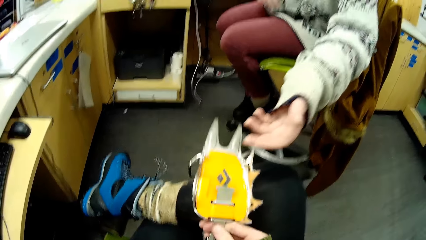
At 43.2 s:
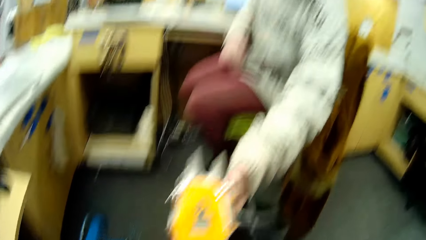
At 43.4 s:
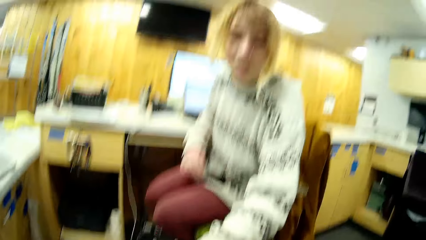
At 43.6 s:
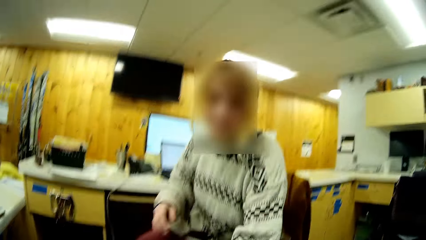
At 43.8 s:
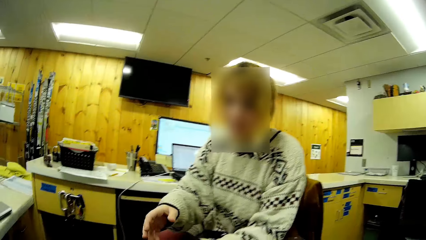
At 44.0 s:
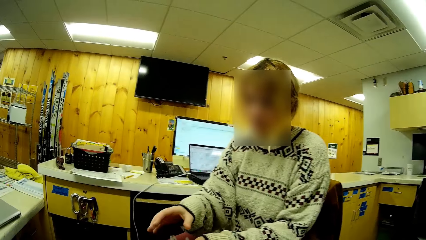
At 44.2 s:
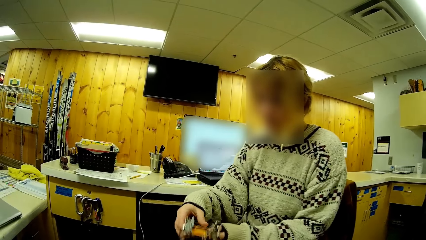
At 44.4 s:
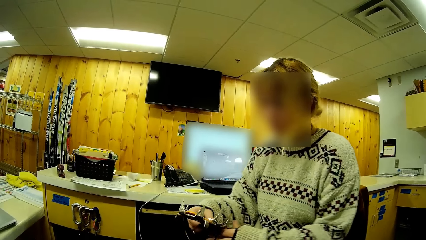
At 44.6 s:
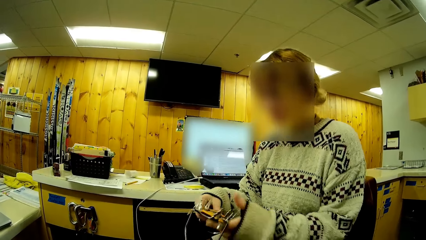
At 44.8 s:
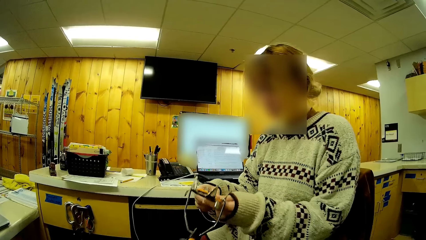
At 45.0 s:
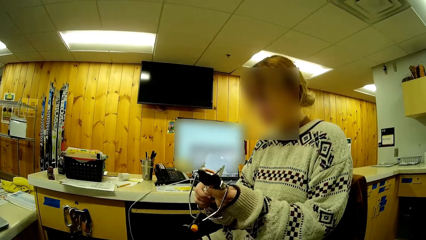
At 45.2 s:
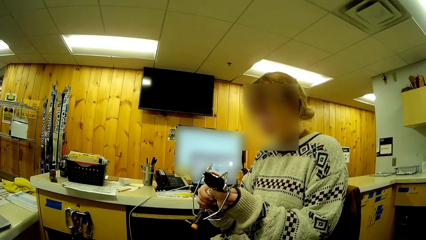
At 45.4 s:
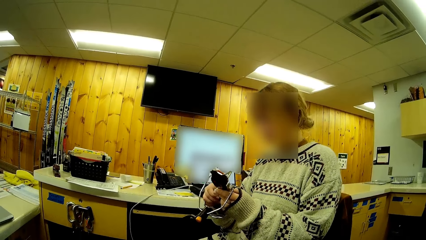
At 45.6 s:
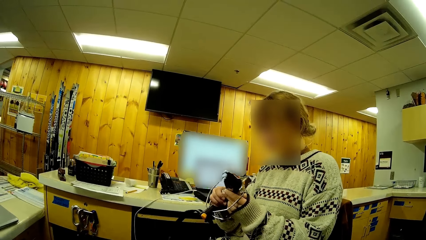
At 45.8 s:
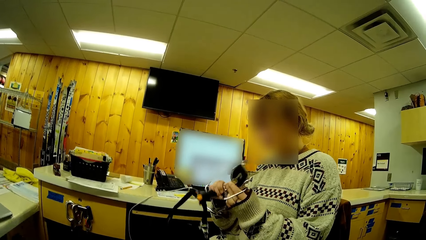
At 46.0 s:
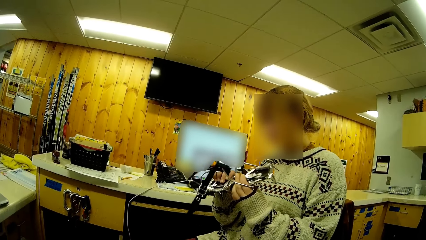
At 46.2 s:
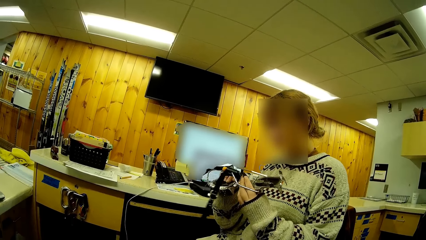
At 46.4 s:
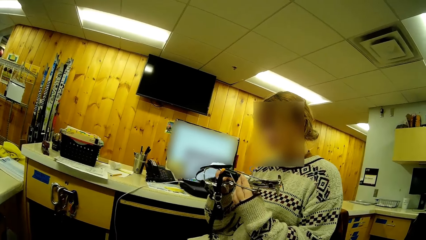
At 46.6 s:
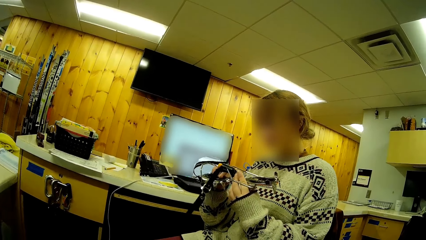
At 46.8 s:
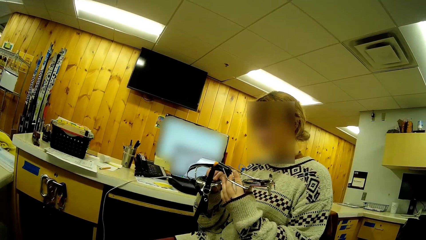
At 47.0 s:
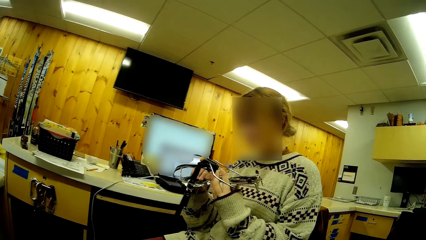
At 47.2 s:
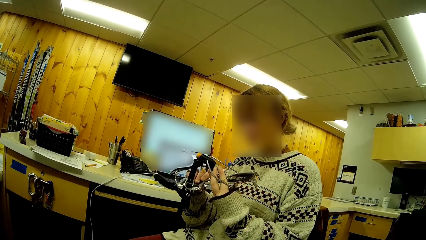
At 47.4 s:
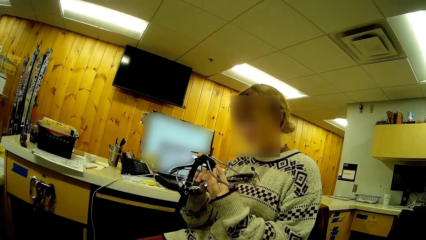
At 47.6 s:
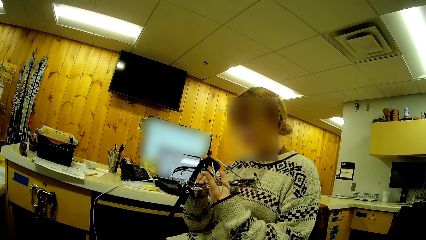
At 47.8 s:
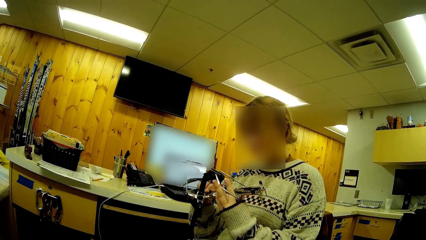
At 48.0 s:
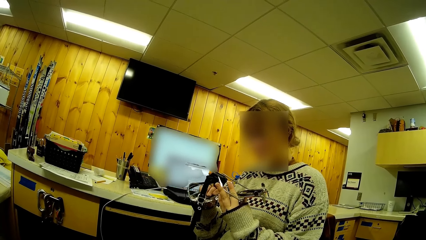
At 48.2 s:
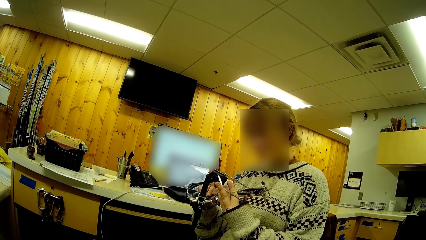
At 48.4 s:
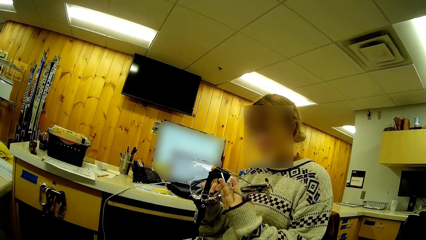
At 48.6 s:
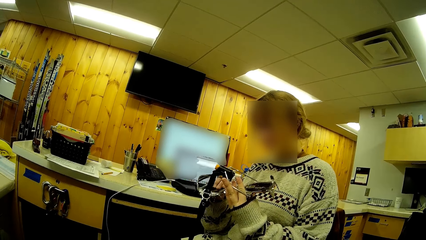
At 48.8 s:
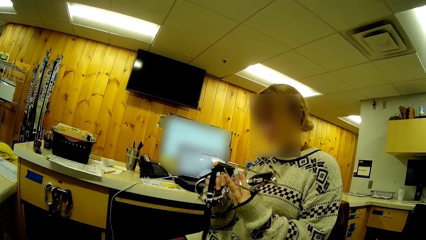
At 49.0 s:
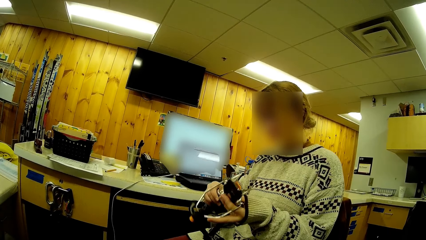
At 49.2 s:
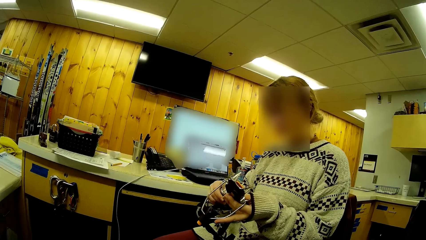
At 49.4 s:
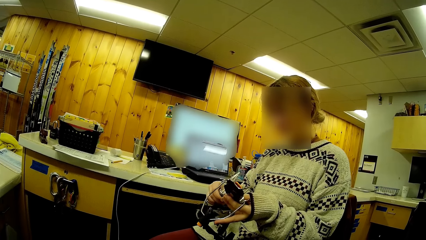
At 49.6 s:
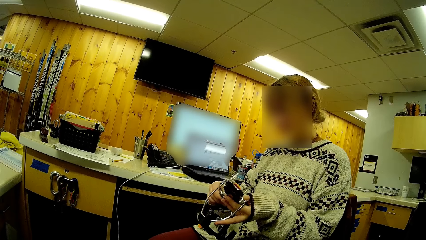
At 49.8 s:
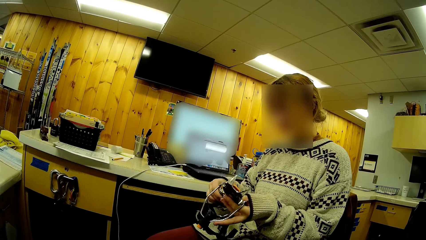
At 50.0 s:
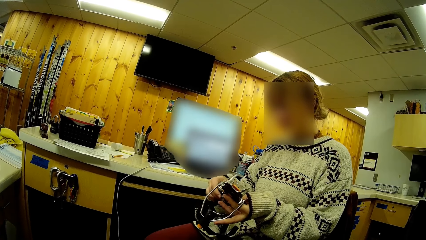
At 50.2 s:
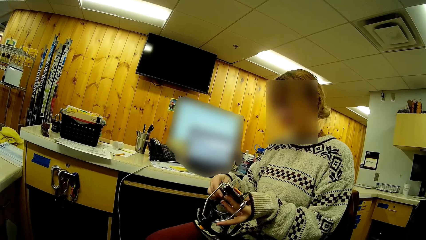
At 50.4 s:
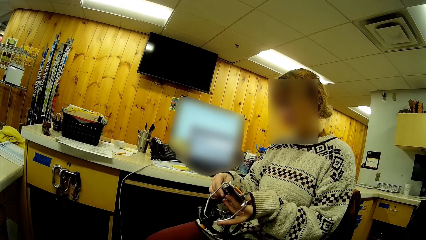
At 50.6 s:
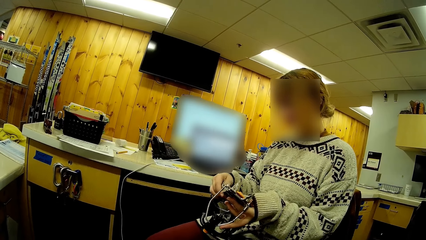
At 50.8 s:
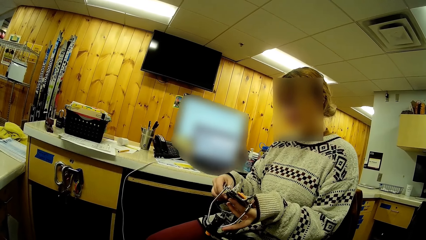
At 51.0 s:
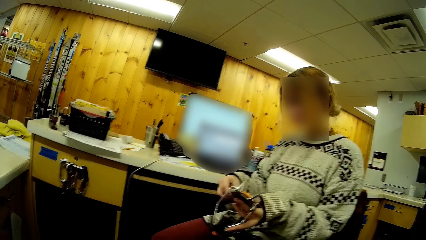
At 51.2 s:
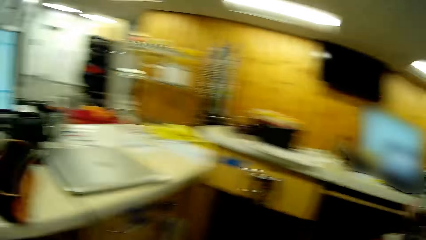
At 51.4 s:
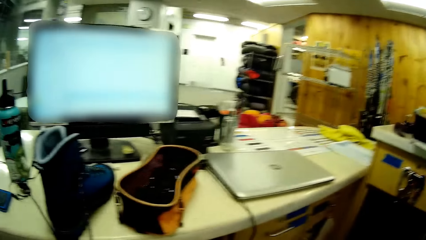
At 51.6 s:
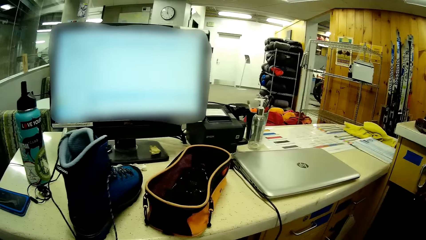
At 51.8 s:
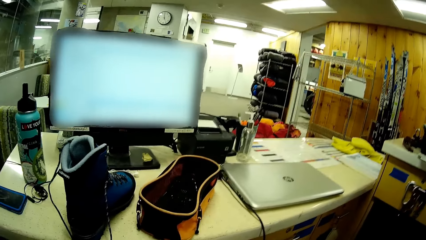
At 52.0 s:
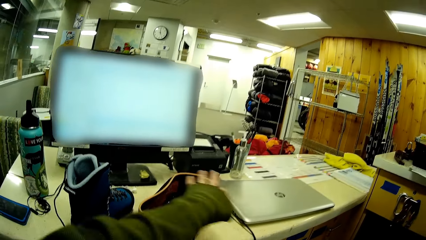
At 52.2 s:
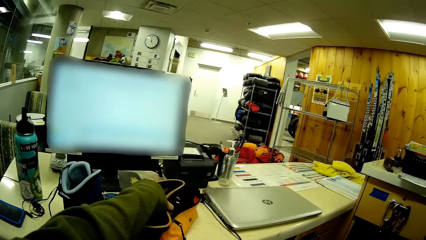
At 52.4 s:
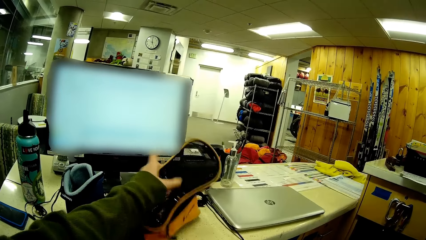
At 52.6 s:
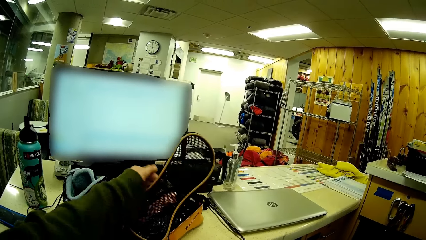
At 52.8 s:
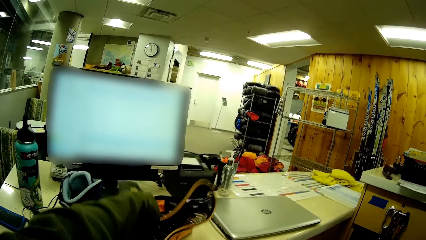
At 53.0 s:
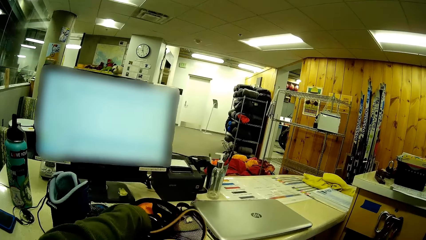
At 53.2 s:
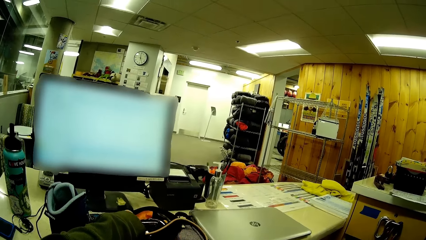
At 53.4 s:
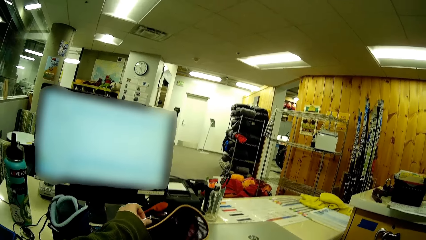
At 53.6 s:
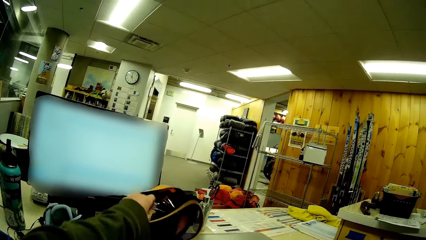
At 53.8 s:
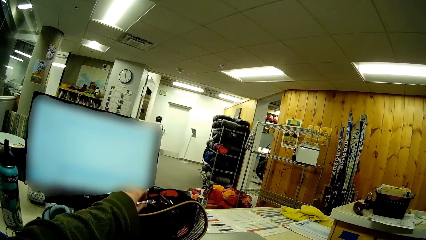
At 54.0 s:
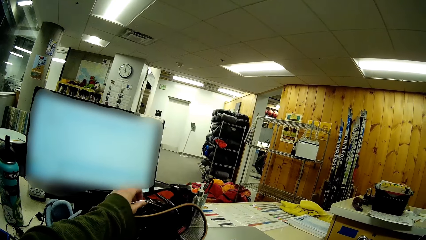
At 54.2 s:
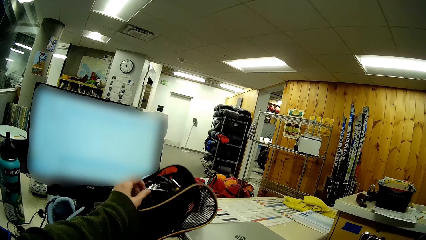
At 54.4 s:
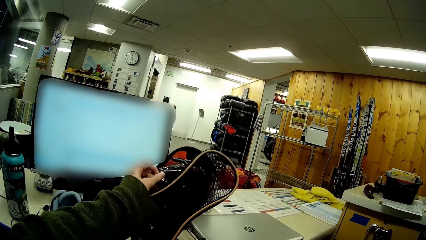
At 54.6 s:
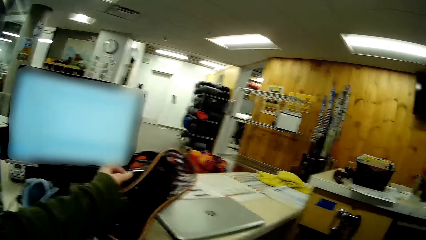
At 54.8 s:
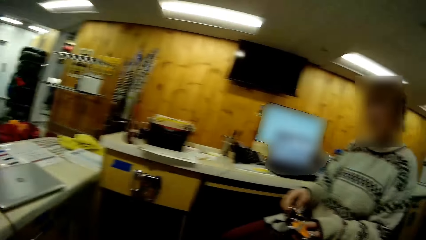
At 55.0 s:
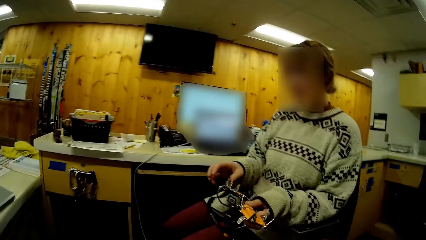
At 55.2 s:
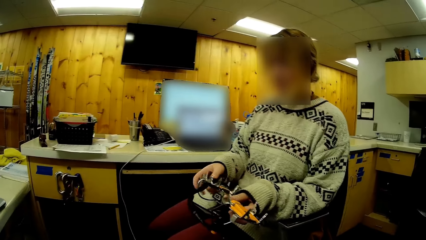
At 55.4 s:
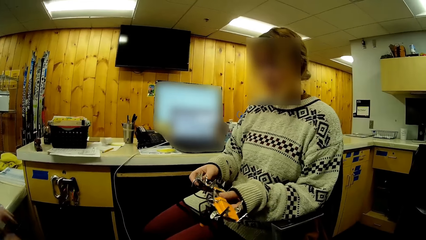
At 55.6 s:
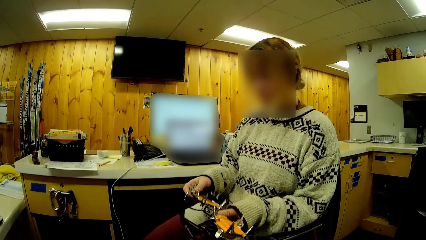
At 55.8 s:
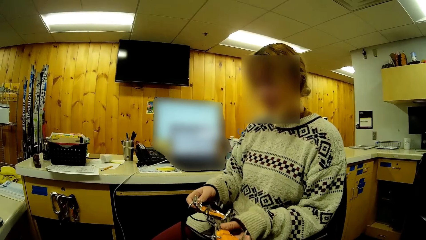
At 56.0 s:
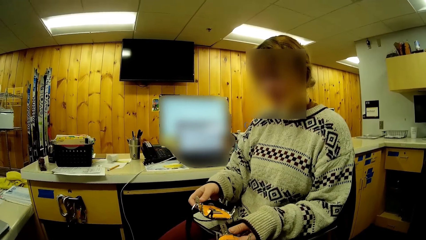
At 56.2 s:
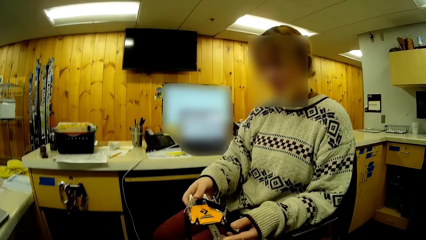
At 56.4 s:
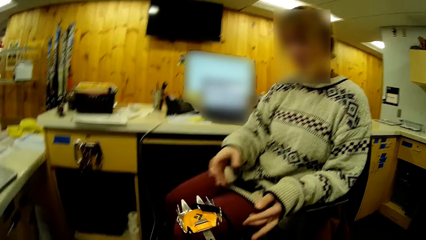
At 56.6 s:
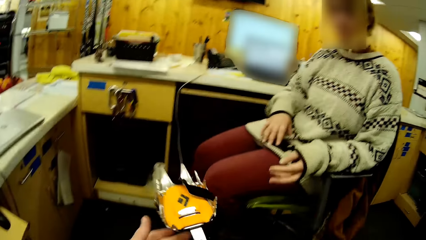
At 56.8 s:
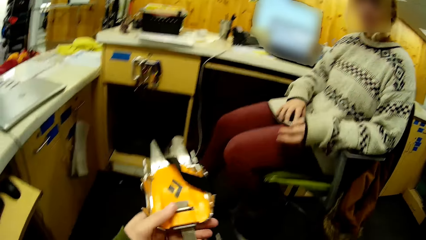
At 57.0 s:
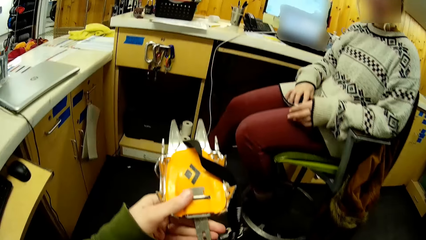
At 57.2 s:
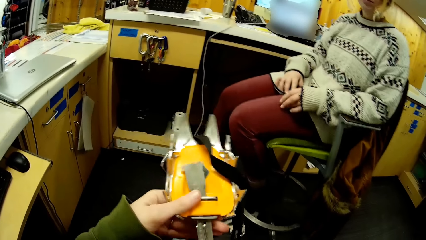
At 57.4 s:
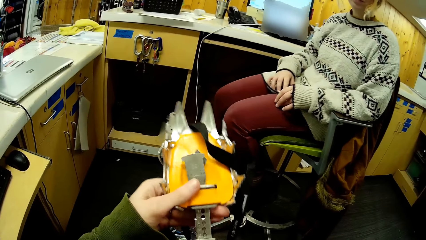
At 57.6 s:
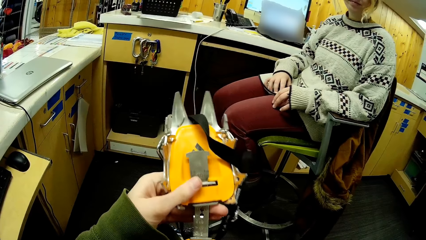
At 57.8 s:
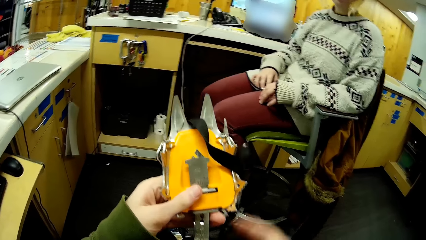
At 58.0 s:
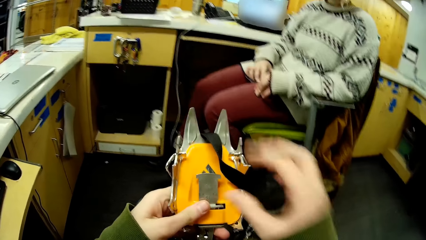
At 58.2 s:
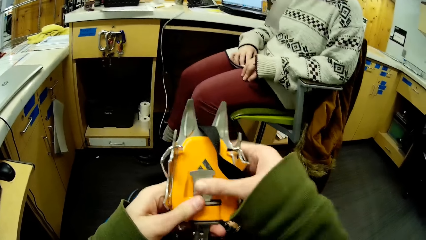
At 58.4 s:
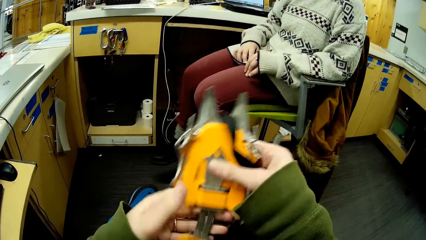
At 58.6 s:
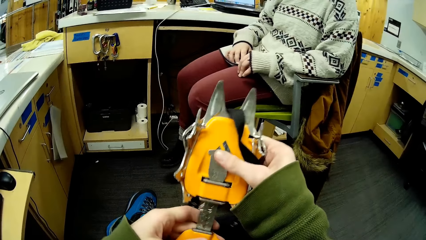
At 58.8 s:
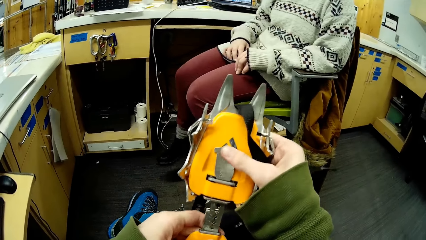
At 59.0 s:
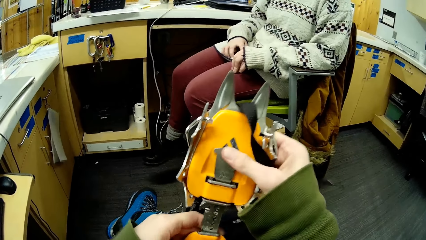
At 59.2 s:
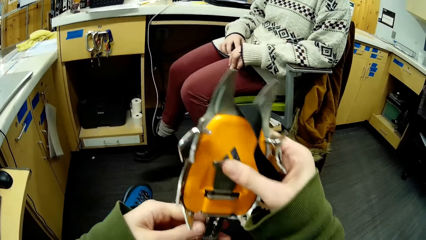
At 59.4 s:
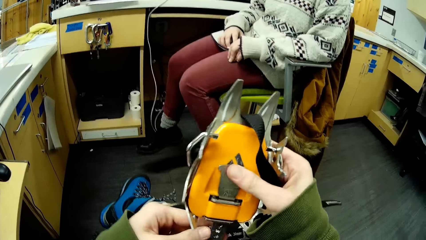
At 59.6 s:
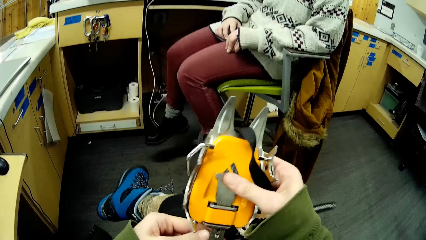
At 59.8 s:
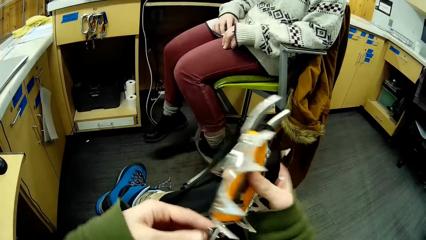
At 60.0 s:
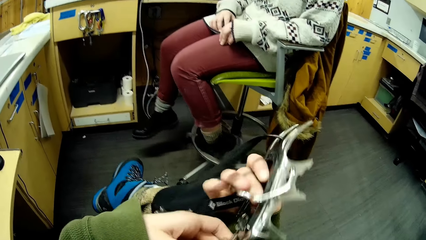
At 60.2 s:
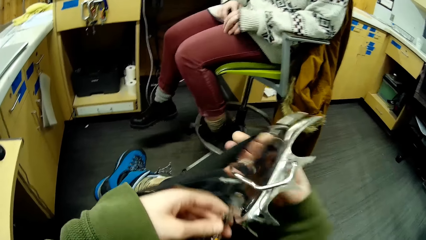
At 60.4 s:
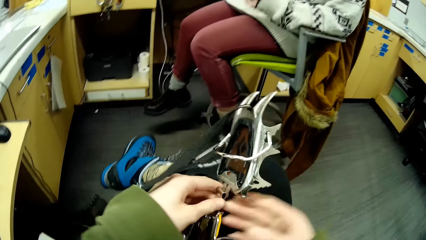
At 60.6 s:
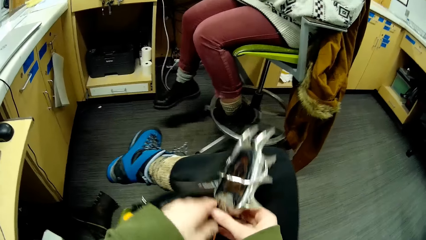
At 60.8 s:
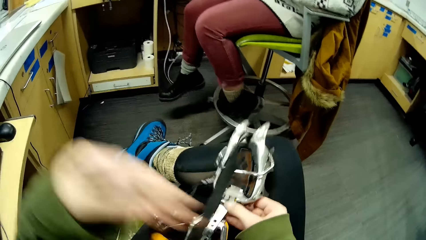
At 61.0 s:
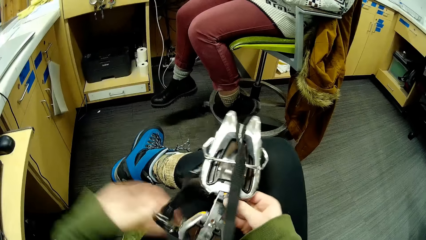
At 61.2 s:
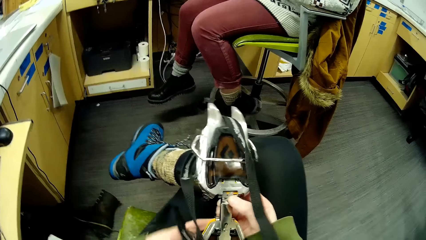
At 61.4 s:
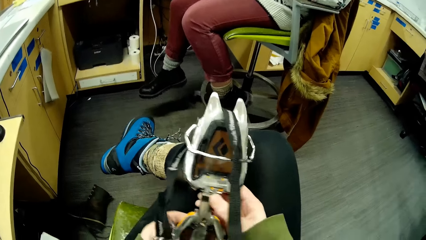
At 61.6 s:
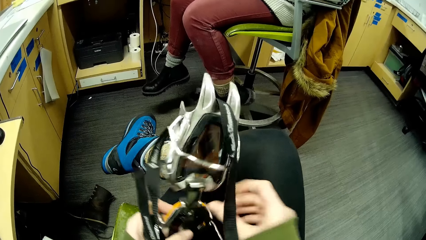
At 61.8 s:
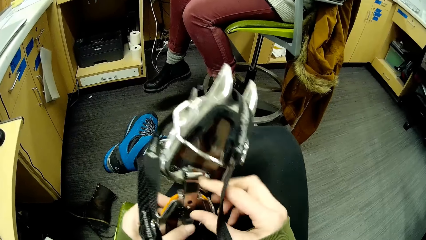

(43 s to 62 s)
A woman stretches her hand. The camera wearer looks at the woman. The woman takes the ice climbing tool and looks at the ice climbing tool. The camera wearer looks around. They open the bag. They take the ice climbing tool. They put down the bag. They look at the woman. They take the ice climbing tool from the woman. They adjust the ice climbing tool. They turn something.
